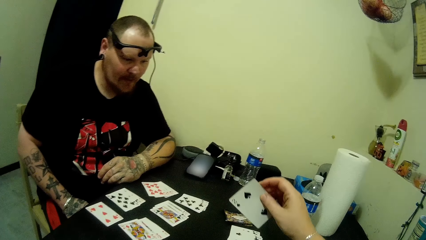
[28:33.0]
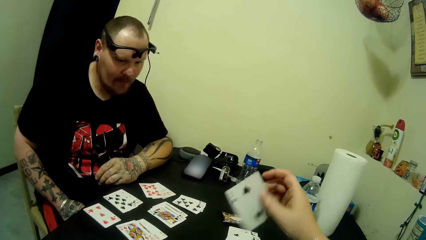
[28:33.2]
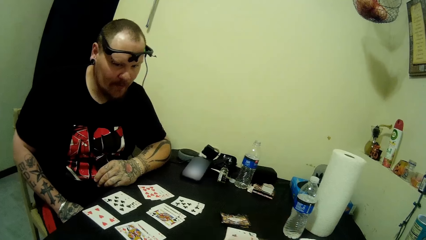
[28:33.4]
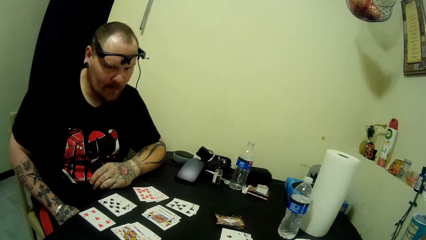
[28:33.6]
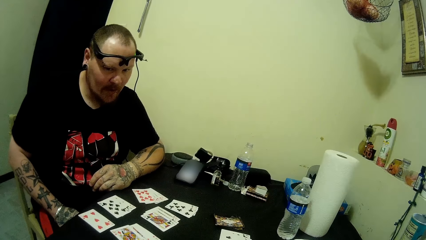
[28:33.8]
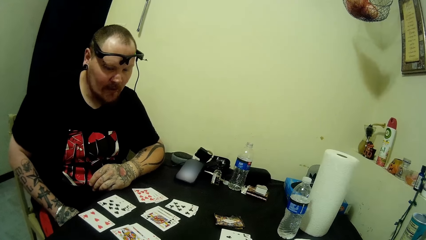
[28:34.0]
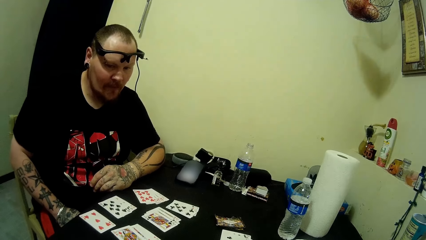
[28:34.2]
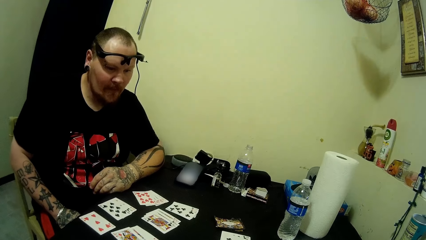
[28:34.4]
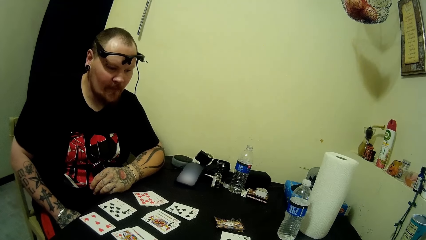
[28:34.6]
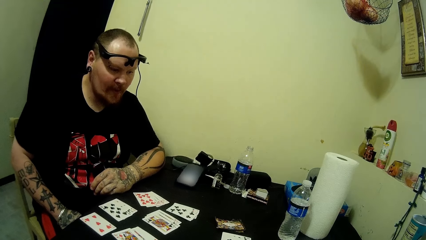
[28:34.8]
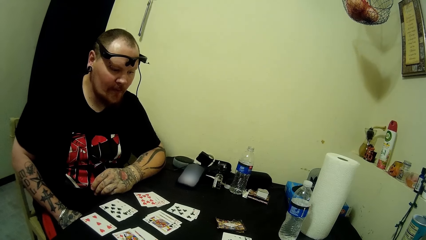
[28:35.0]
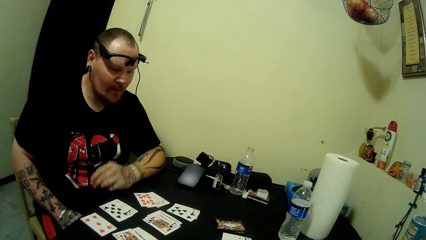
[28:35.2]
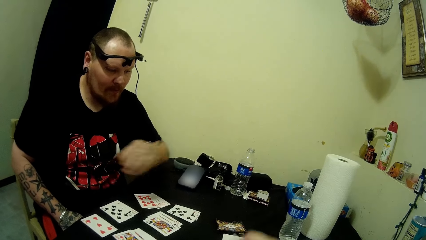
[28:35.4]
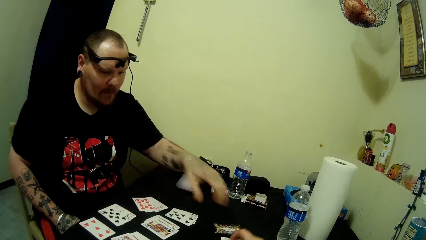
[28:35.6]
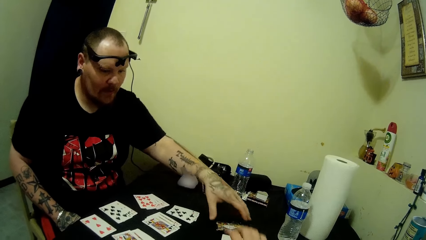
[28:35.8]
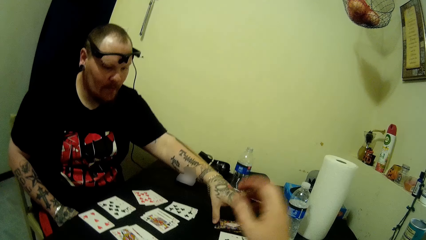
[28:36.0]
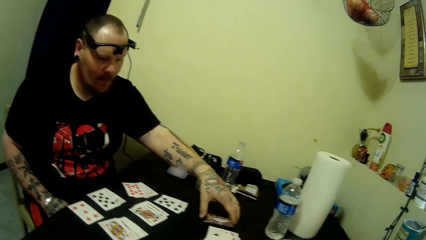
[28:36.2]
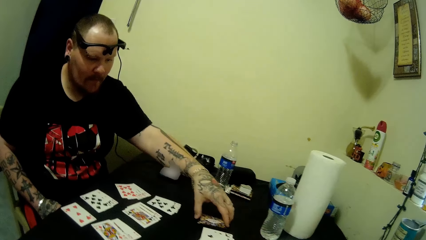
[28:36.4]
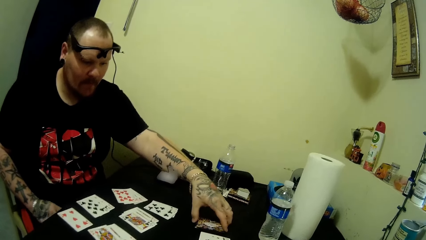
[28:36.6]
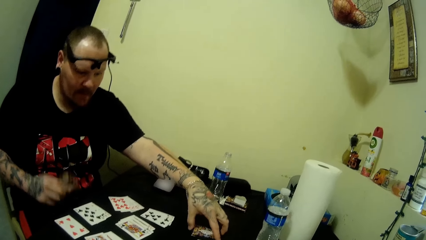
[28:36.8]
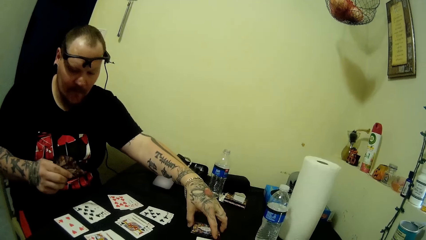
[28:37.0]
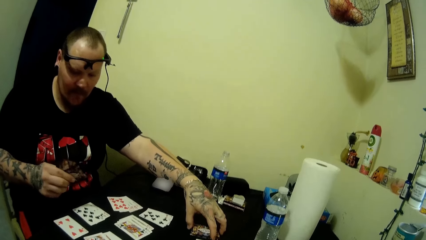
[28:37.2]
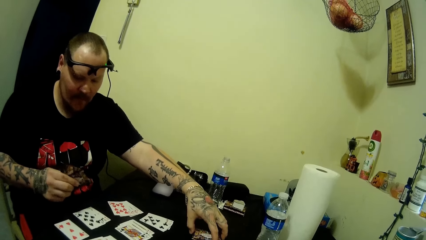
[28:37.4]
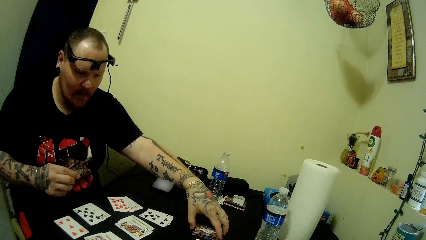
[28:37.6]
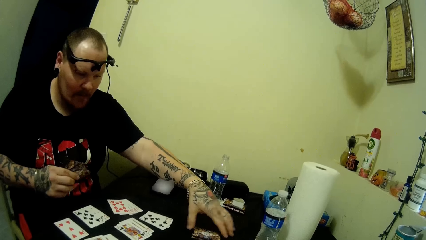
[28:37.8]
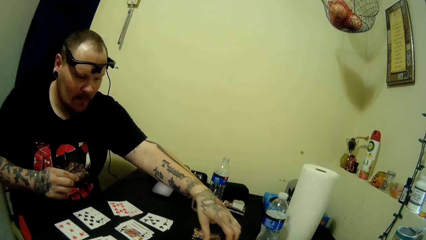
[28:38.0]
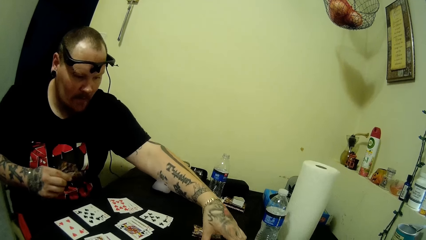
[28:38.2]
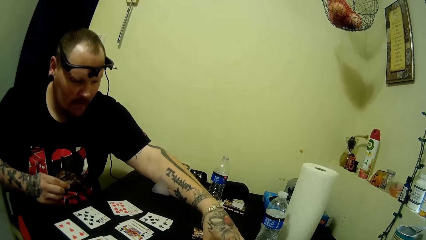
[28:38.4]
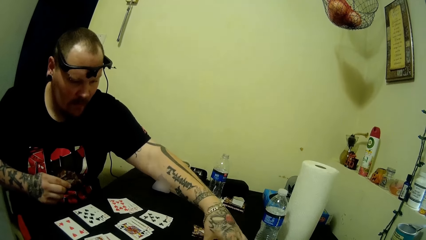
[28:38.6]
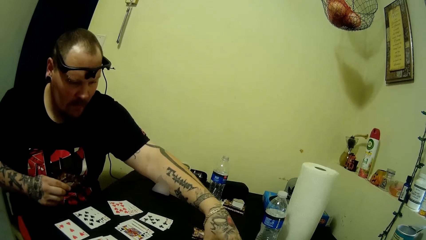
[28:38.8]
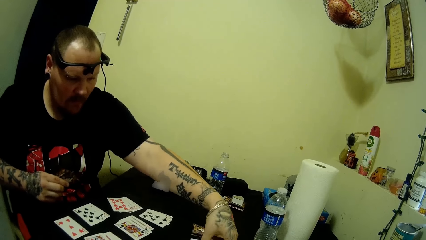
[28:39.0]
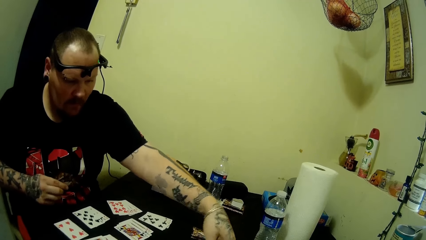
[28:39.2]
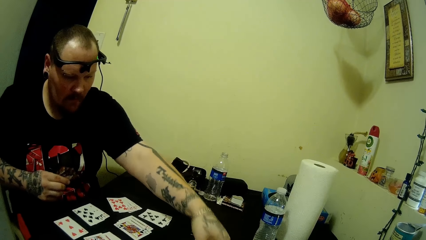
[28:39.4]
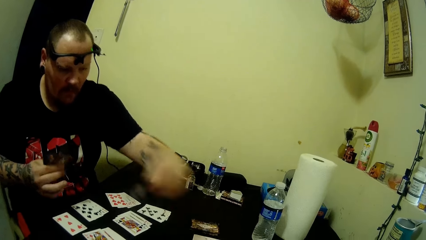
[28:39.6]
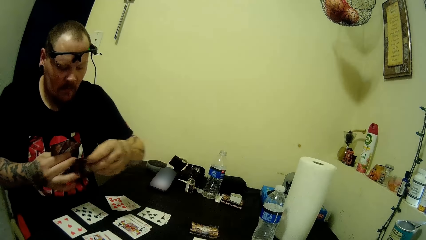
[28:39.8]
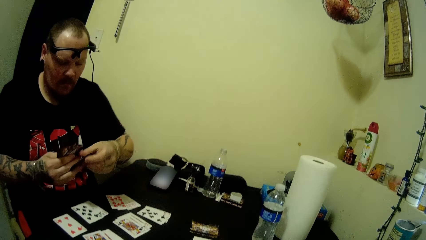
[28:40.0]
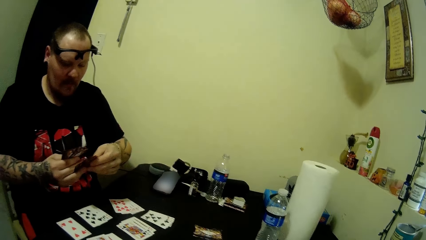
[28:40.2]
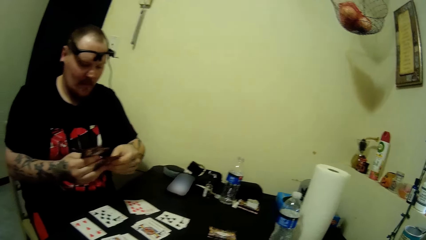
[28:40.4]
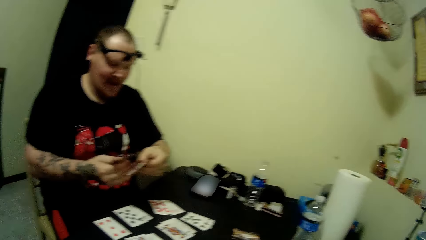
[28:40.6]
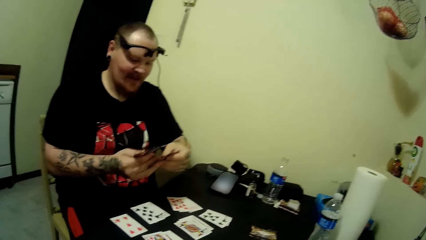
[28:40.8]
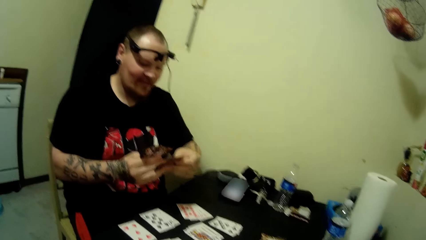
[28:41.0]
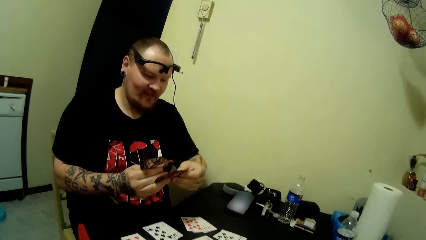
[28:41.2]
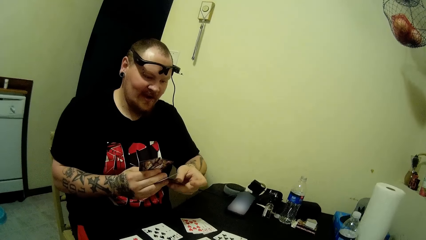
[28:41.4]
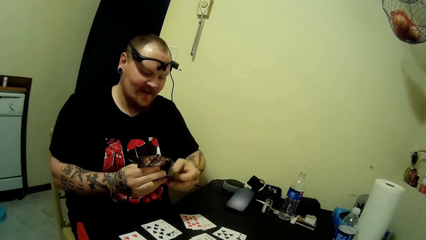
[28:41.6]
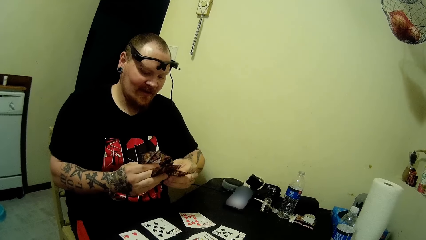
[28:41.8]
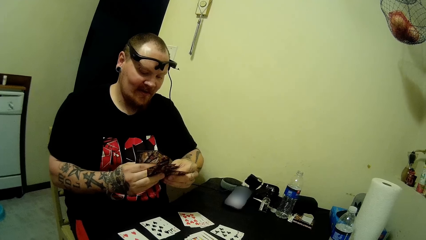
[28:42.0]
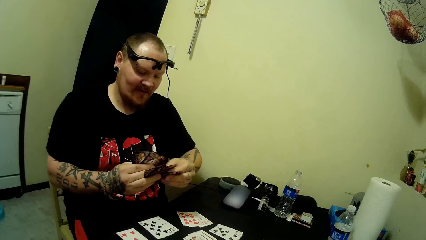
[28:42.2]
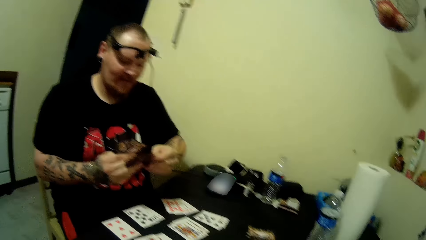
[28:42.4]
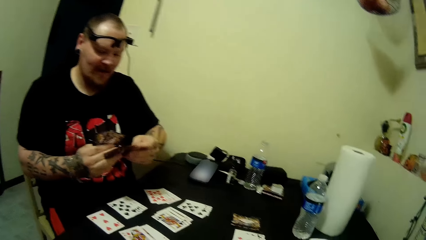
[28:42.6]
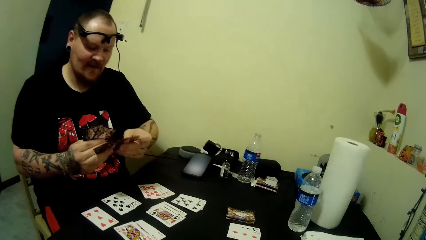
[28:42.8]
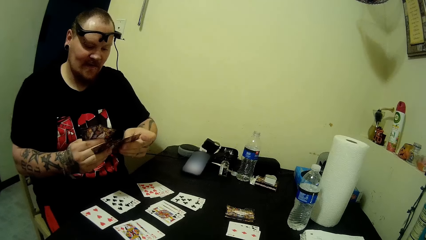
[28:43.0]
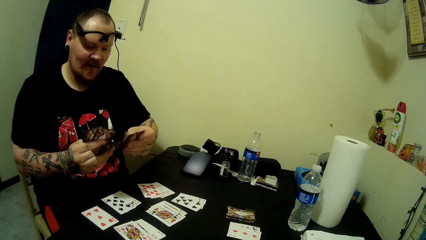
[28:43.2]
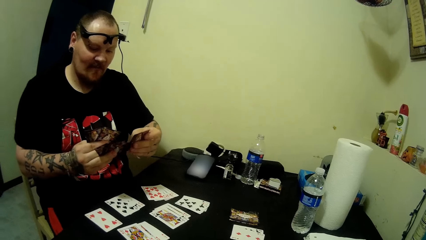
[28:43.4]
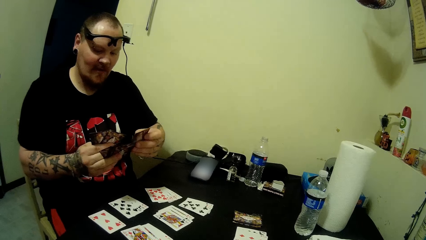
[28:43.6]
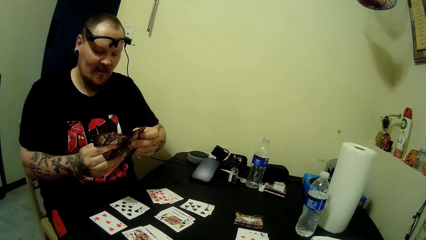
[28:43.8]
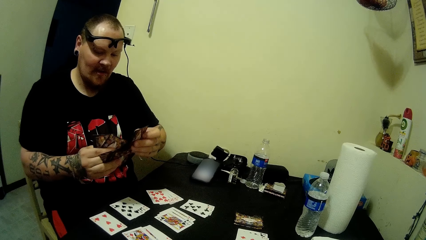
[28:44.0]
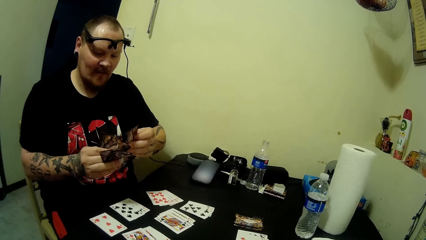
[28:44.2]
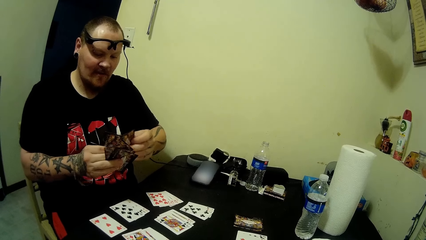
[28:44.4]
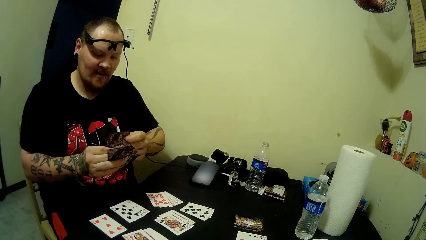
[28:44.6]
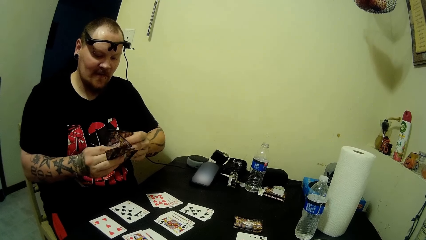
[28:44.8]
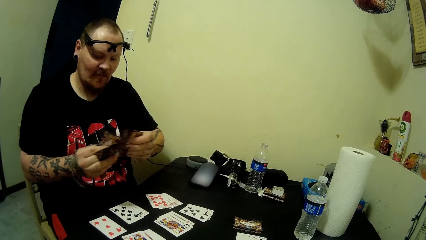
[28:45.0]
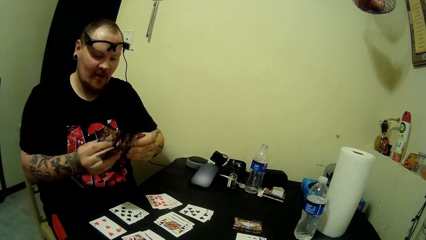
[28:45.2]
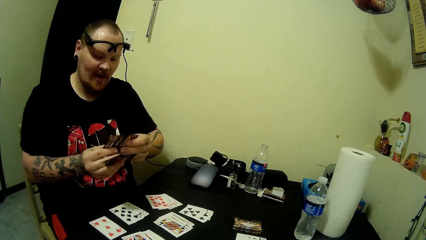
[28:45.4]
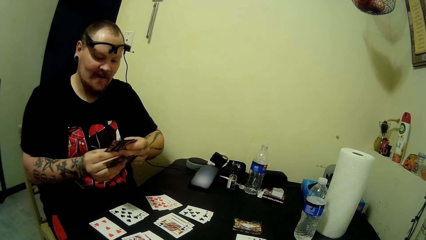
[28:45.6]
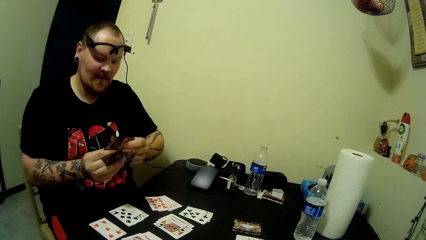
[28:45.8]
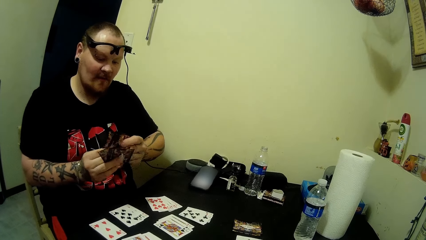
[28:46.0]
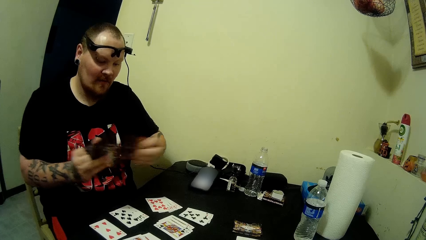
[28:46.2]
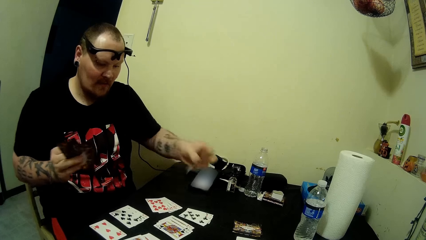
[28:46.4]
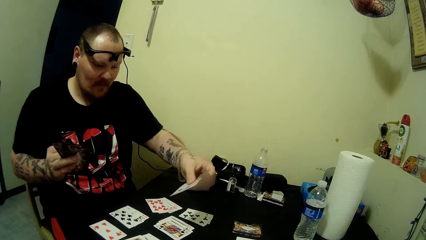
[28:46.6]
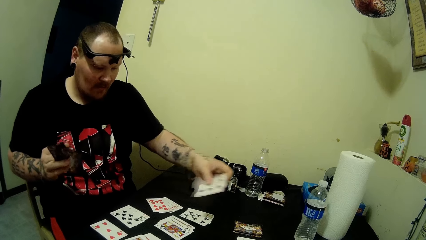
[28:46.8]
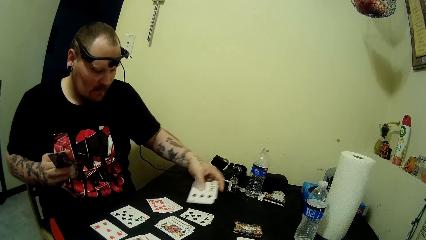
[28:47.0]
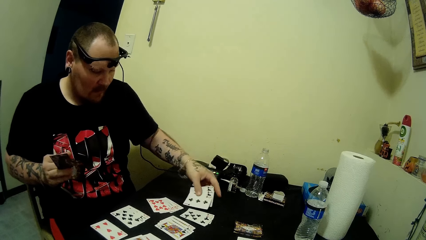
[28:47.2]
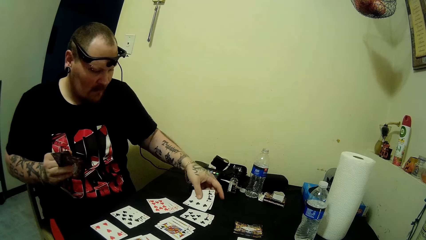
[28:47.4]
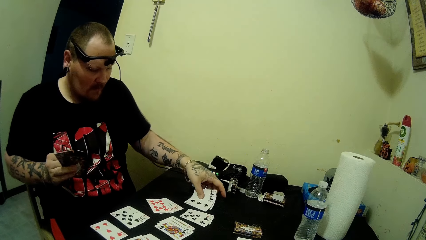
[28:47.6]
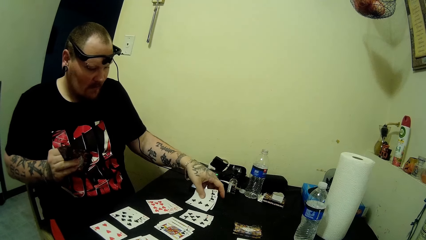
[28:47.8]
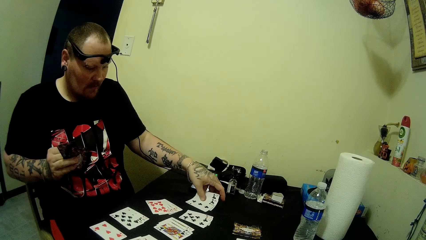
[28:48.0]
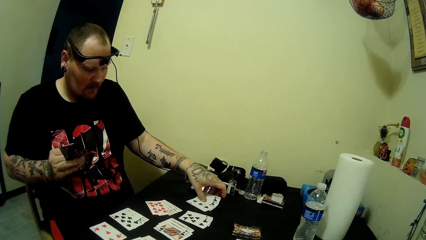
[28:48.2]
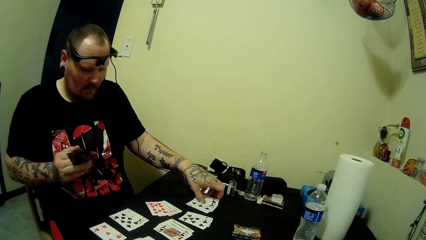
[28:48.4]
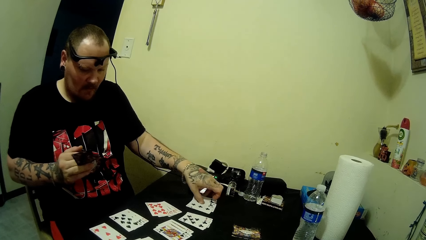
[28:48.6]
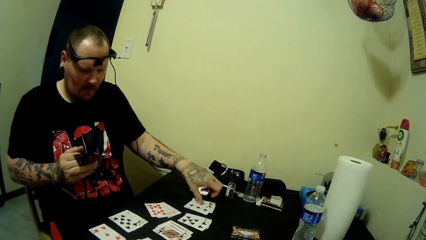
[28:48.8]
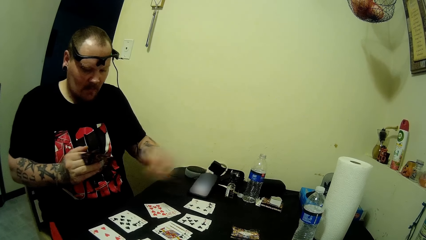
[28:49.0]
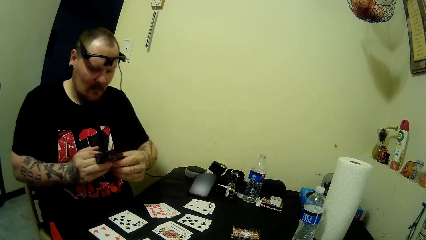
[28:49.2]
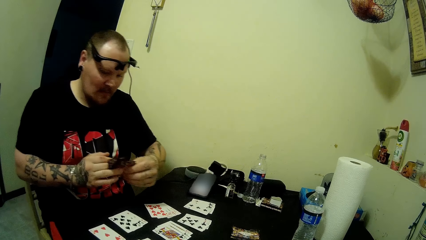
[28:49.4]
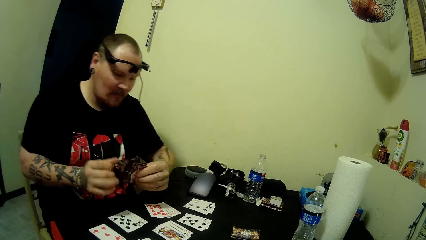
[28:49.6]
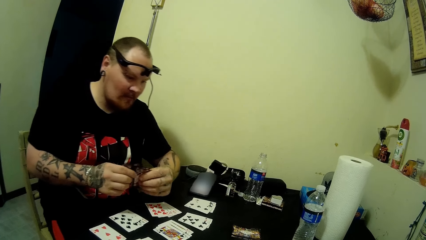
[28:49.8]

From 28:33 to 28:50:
A man picks a card from the table. The man interacts with the camera wearer. The man drops cards on the table.
